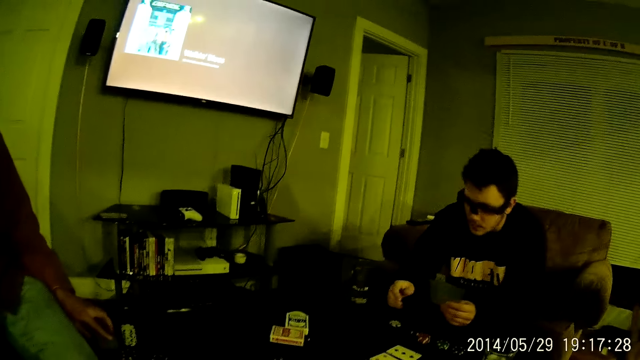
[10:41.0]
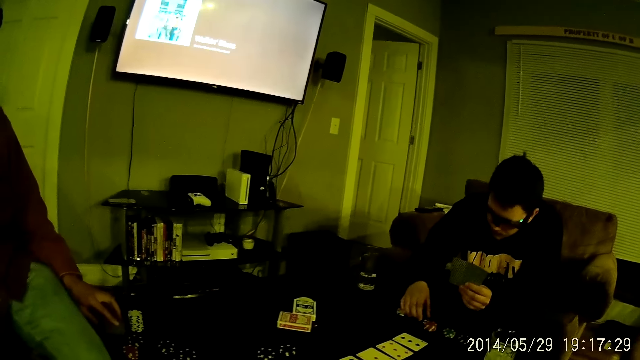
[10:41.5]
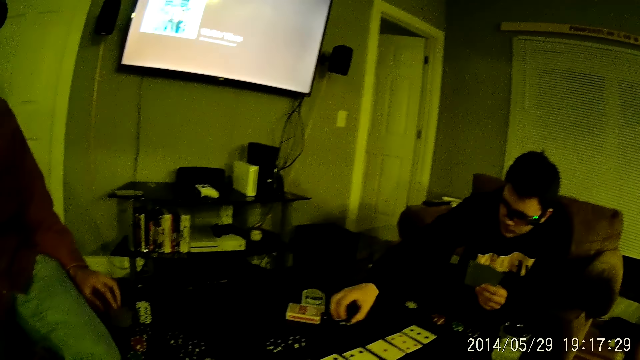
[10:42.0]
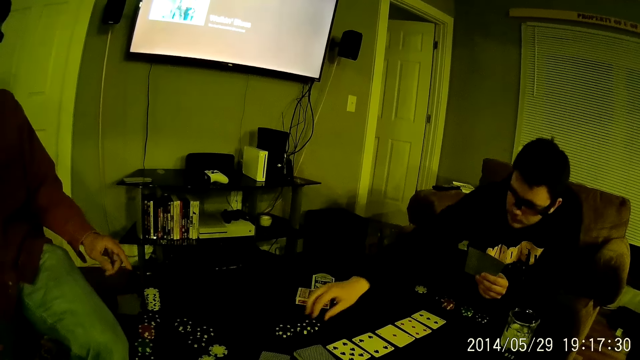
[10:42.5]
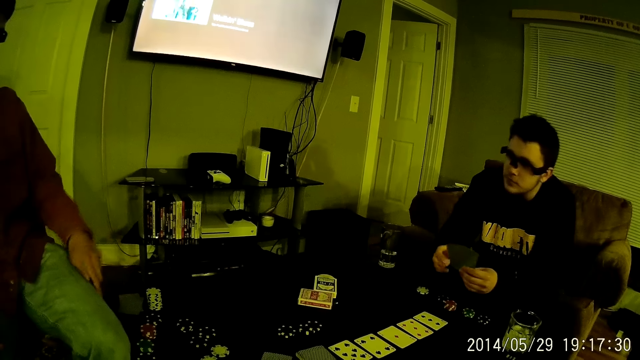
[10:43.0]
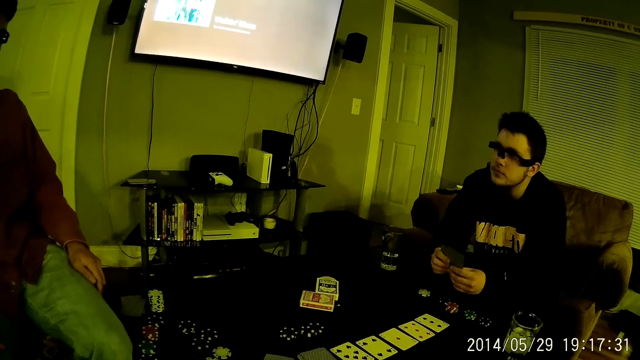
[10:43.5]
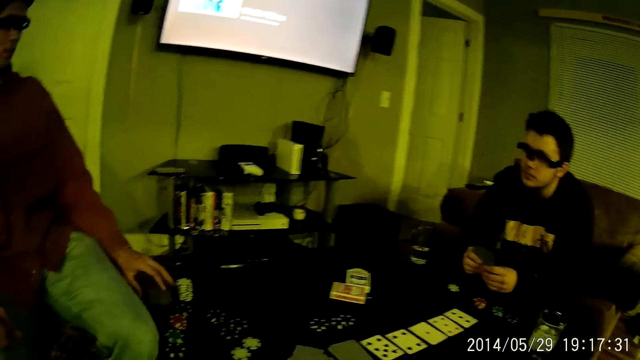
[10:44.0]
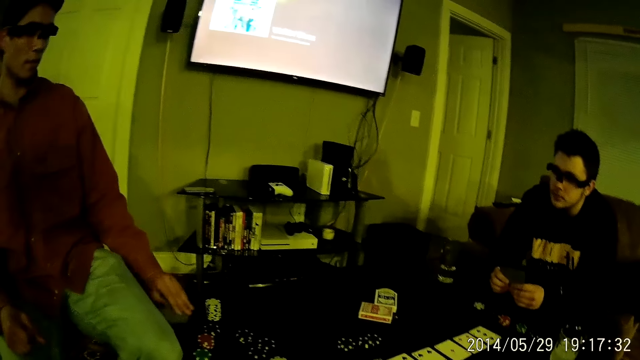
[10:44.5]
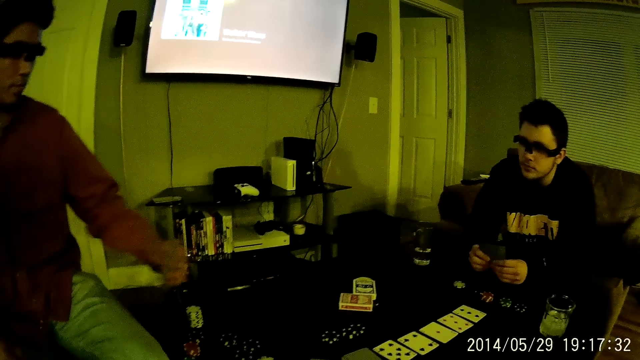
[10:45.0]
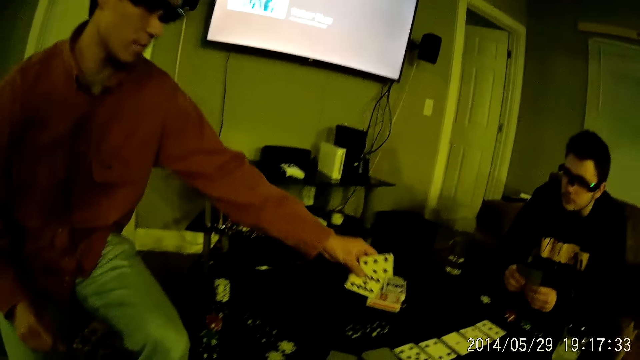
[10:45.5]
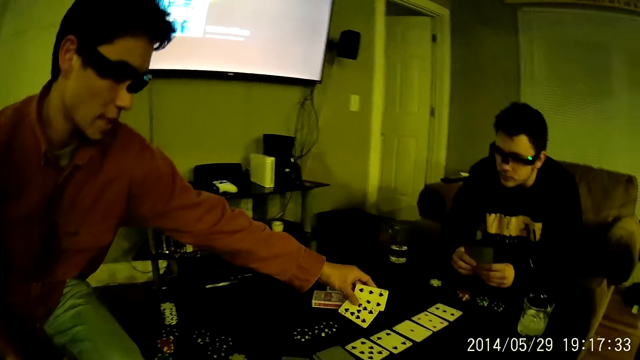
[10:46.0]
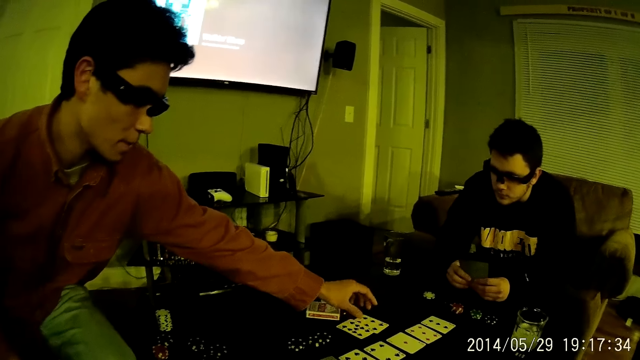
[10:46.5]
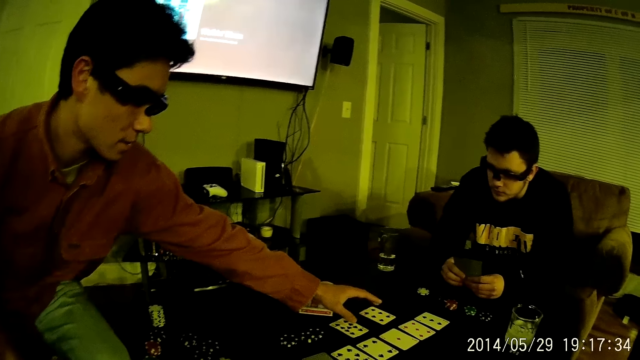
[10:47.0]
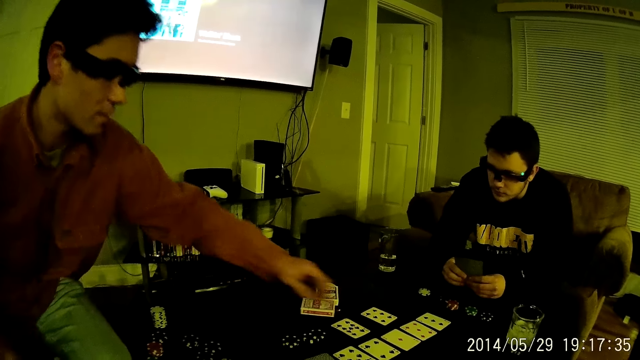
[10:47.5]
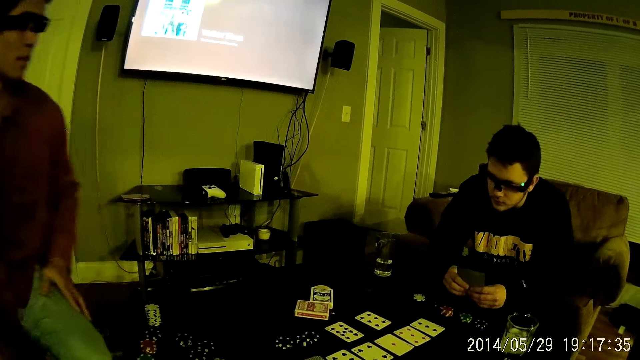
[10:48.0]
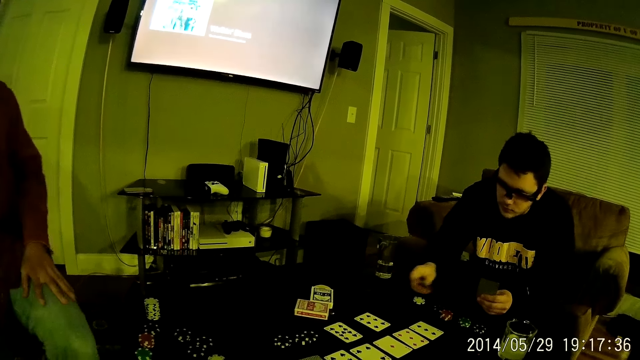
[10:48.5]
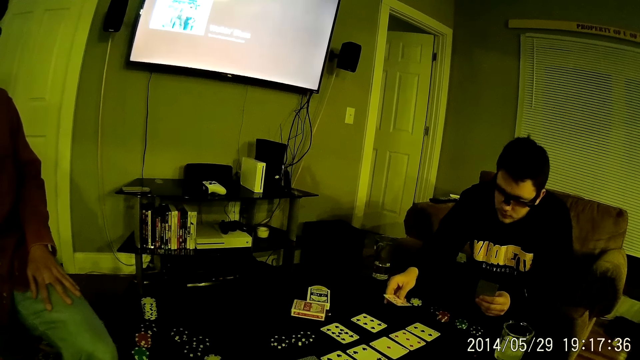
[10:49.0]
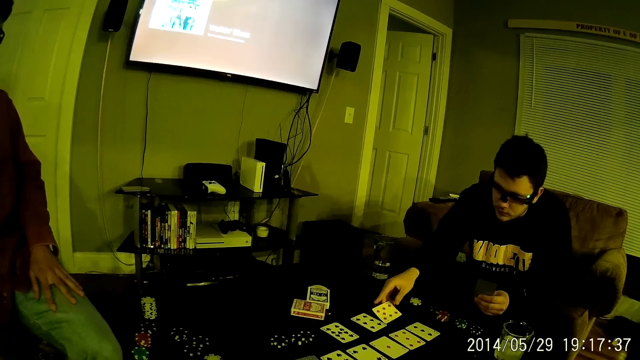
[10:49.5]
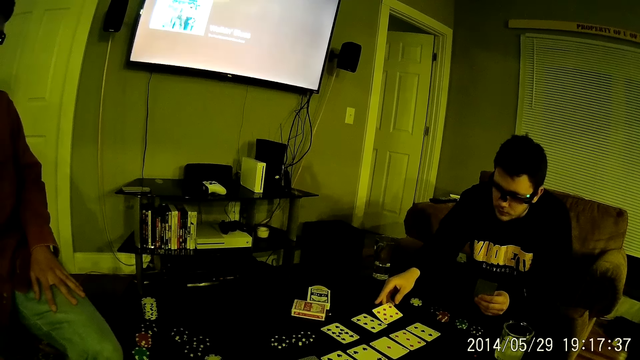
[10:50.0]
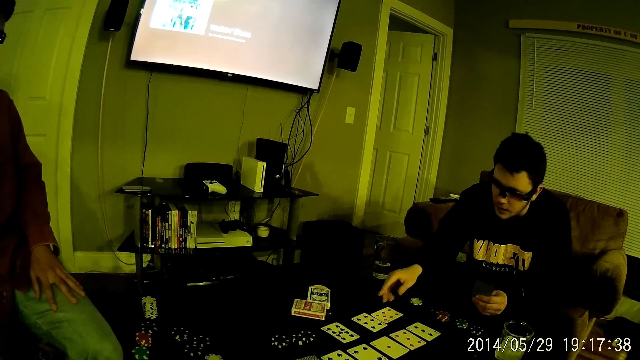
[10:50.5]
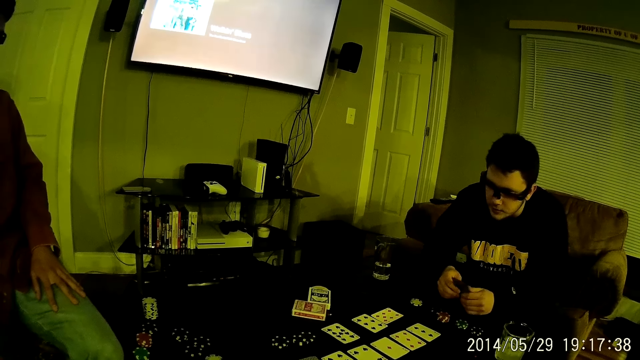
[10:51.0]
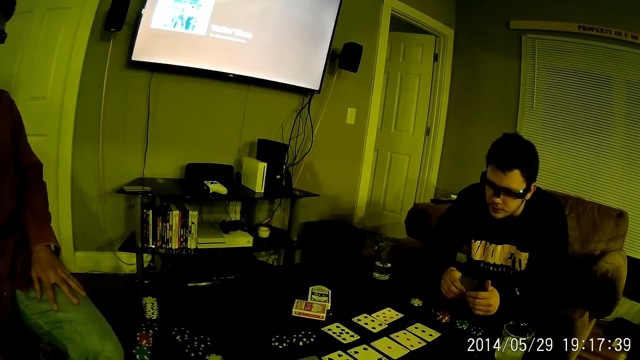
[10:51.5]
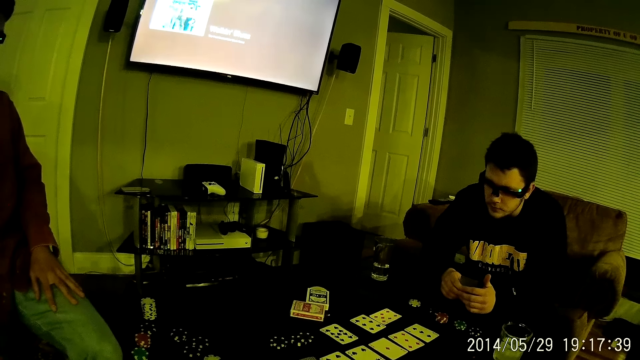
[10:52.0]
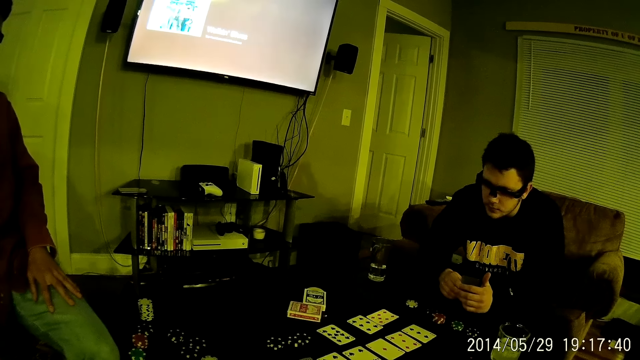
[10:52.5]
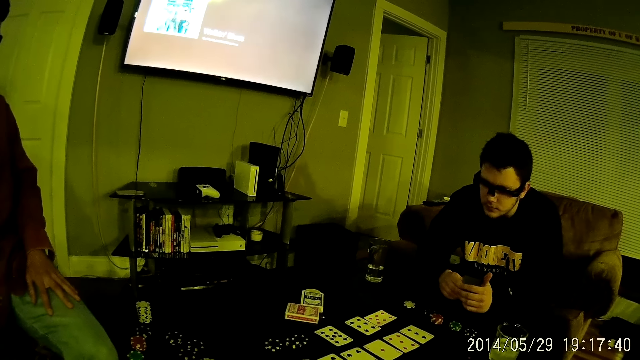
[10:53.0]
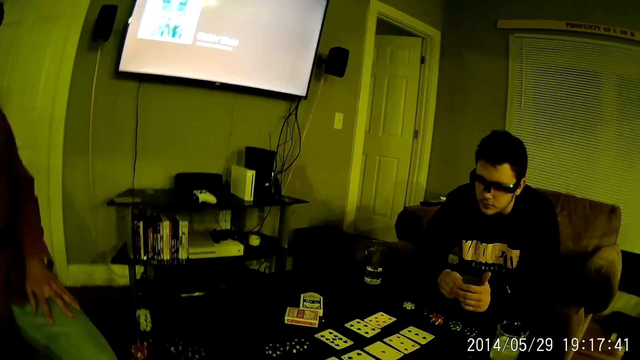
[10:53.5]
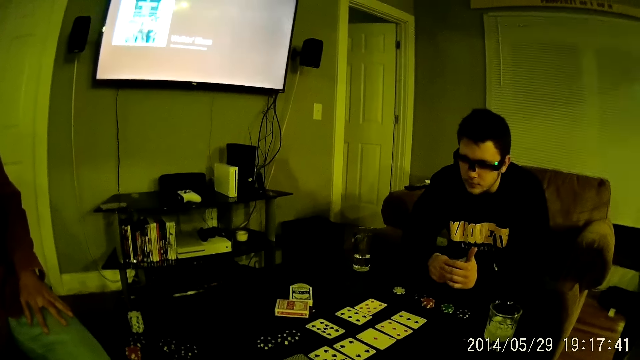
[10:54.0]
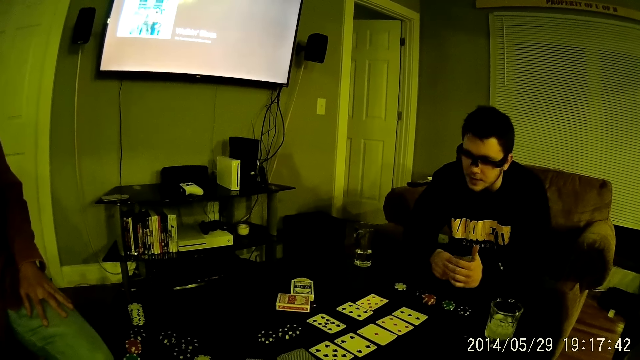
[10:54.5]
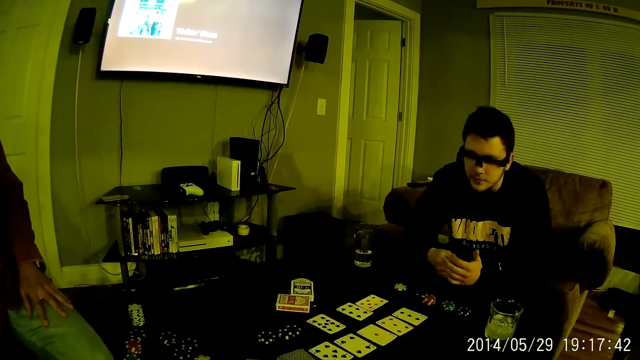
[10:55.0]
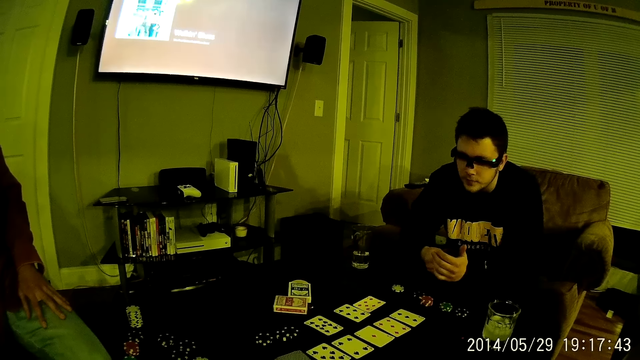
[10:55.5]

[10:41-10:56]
A man drops a casino chip in his right hand on the table. The man moves a puzzle piece on the table. Another man gestures with his left hand. The first man places his right hand on a card in his right hand. The other man picks some cards from the table with his right hand. A person moves the cards on the table. The other man drops the cards in his right hand on the table. He separates the card on the table with his left hand and removes his right hand from the card on the table. The first man drops the card in his right hand on the table. He holds the card with his right hand. The camera wearer stares at the puzzle pieces and the cards on the table. The first man plays with the card in his hands.

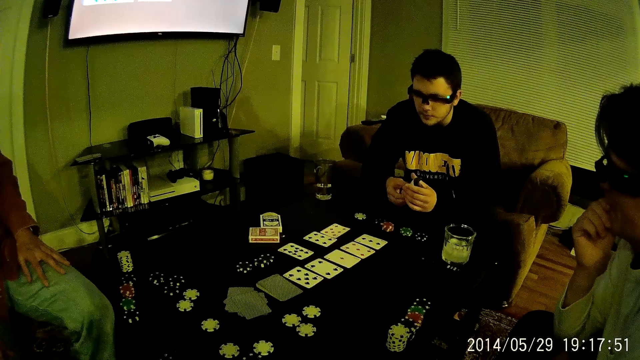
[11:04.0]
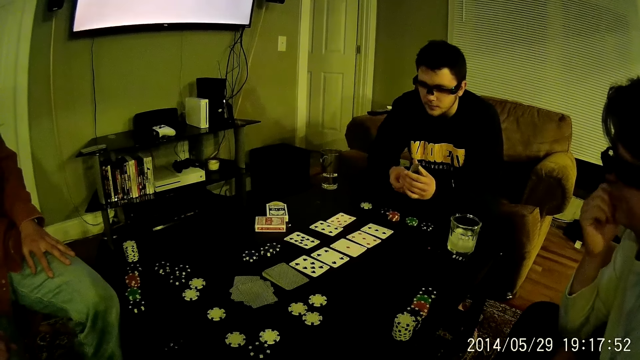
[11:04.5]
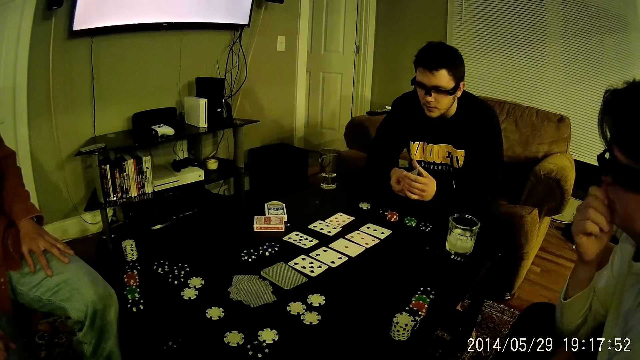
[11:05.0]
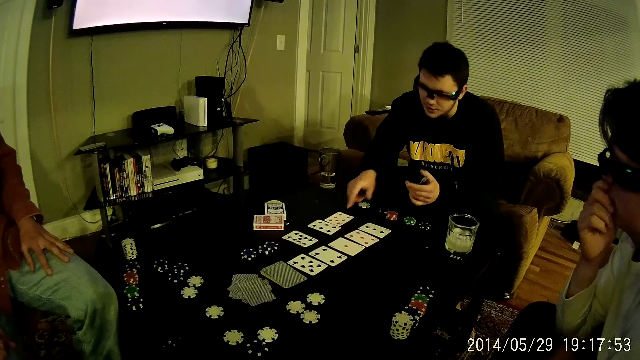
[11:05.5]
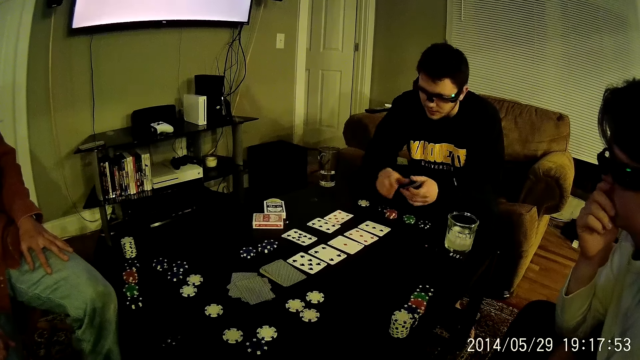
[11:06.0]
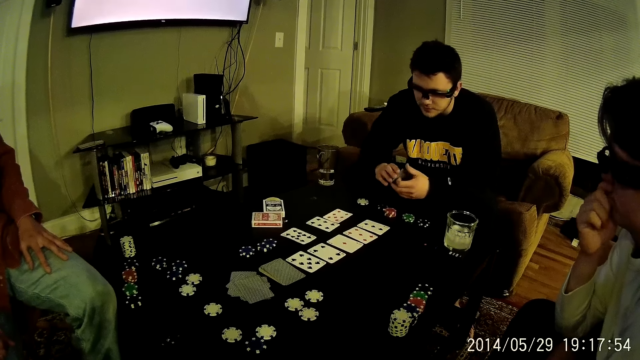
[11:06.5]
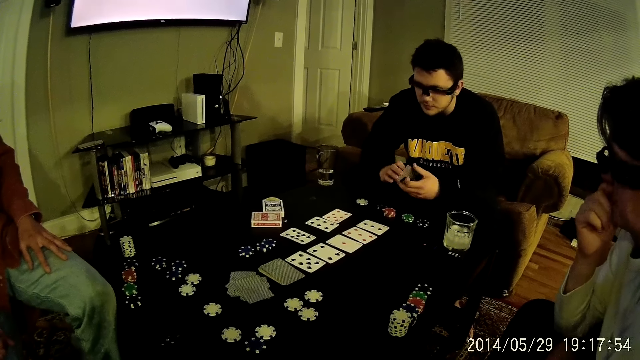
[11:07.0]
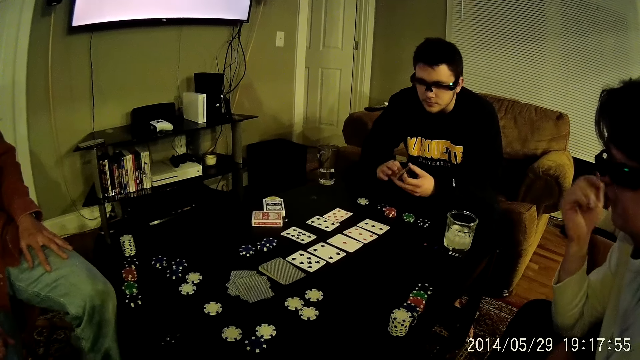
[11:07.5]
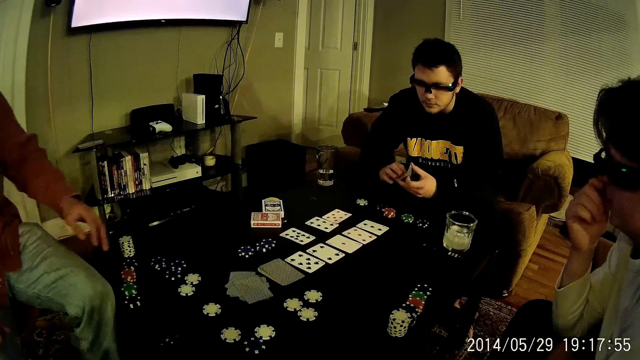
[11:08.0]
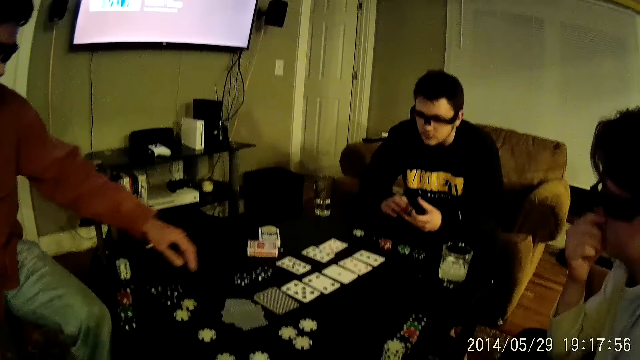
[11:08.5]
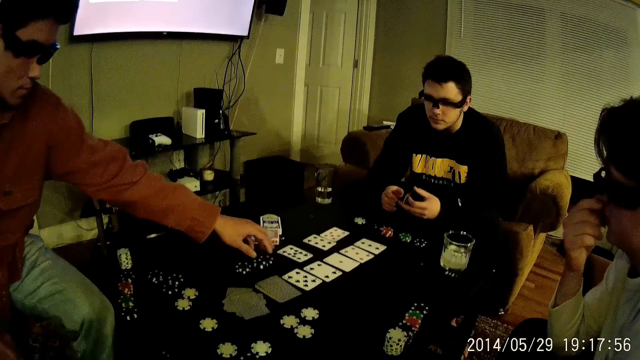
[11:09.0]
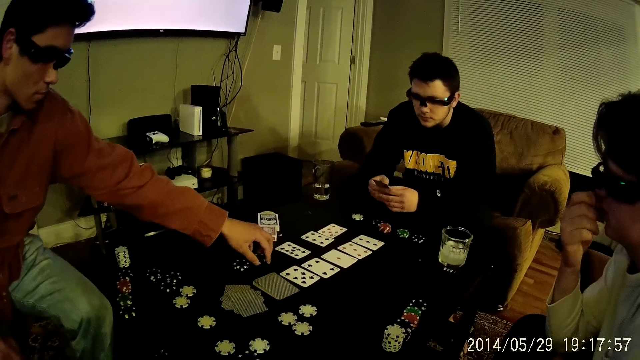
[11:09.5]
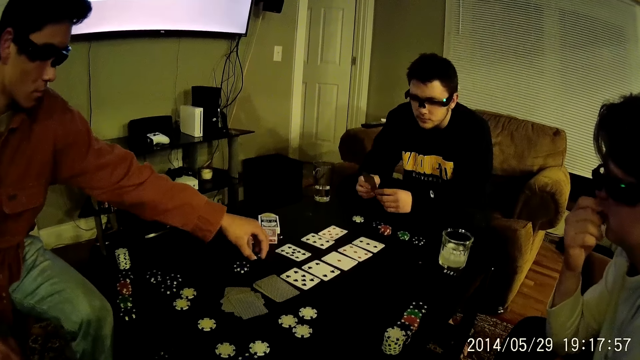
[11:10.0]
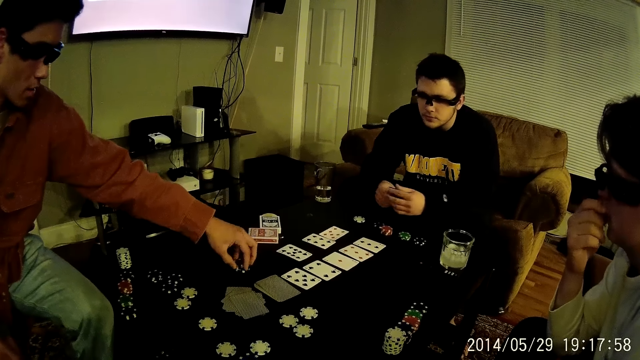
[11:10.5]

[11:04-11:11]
A man removes his right hand from the card. He gestures with his right hand. A person points at the cards on the table. The man places his right hand on a card in his right hand. The camera wearer stares at the puzzle pieces and the cards on the table. Another man touches his upper lip with his right hand. A third man picks the casino chip on the table with his left hand. Another person picks the puzzle pieces from the table. The third man places the casino chip in his left hand on the casino chip on the table.
